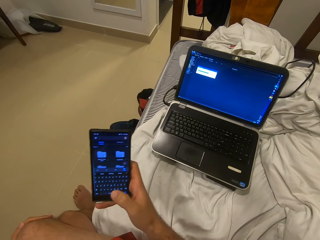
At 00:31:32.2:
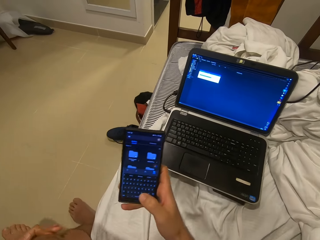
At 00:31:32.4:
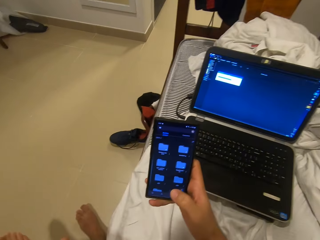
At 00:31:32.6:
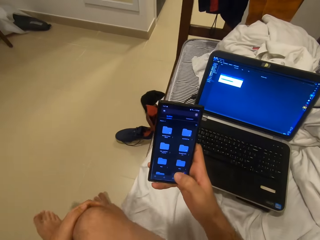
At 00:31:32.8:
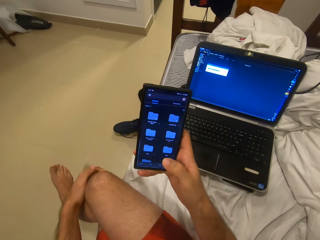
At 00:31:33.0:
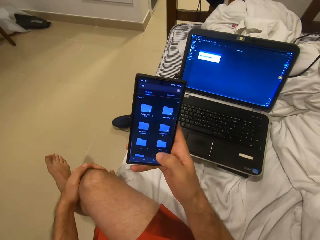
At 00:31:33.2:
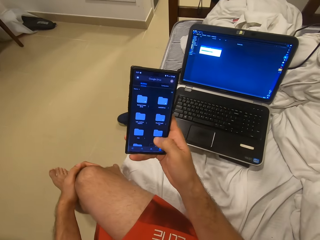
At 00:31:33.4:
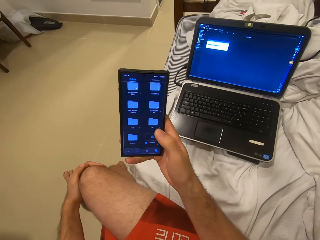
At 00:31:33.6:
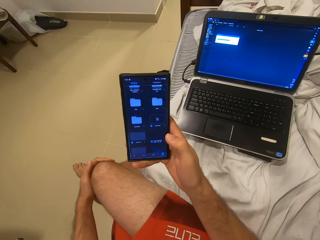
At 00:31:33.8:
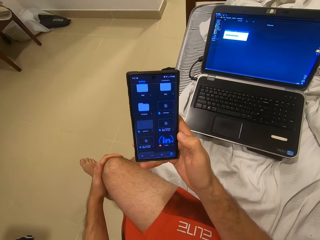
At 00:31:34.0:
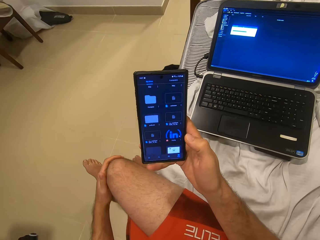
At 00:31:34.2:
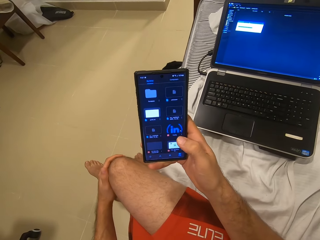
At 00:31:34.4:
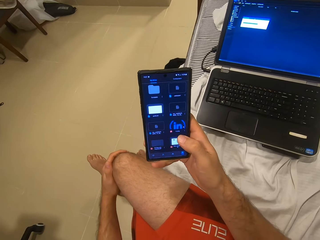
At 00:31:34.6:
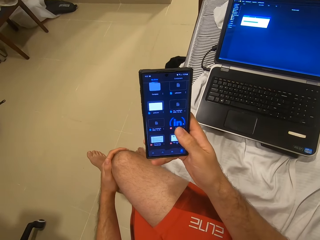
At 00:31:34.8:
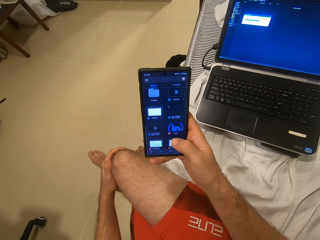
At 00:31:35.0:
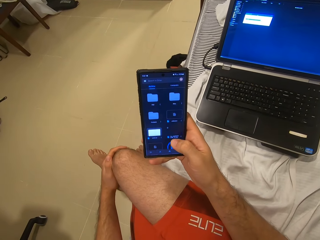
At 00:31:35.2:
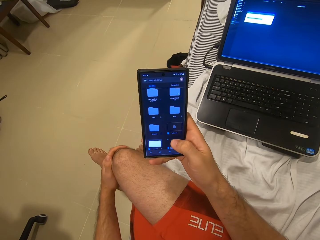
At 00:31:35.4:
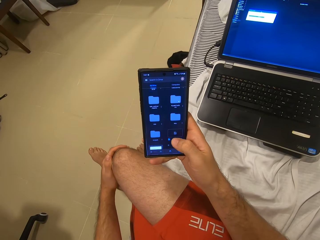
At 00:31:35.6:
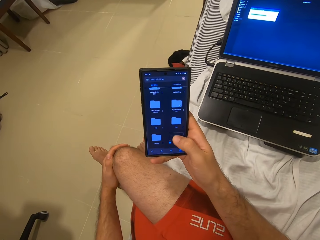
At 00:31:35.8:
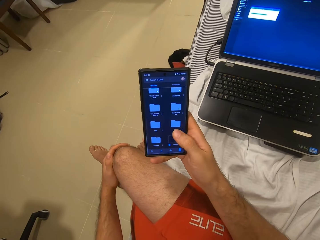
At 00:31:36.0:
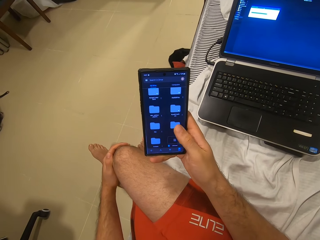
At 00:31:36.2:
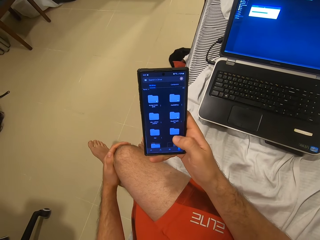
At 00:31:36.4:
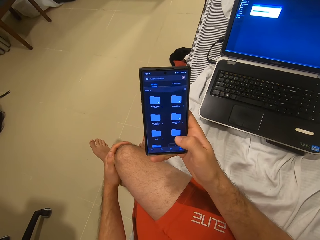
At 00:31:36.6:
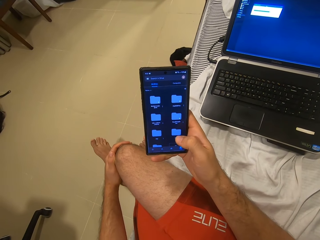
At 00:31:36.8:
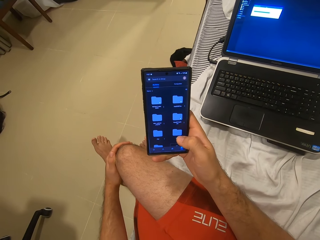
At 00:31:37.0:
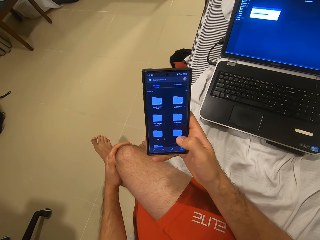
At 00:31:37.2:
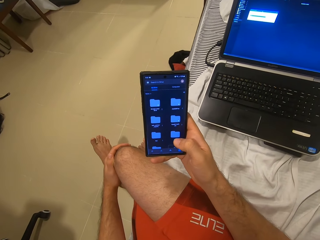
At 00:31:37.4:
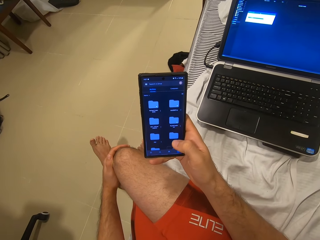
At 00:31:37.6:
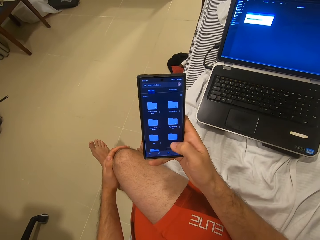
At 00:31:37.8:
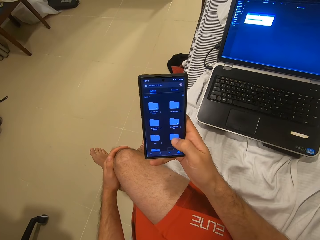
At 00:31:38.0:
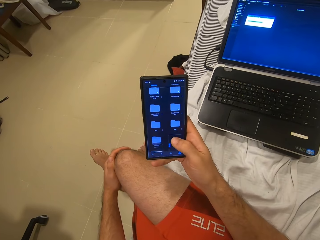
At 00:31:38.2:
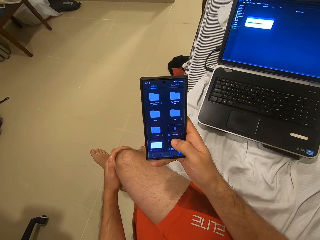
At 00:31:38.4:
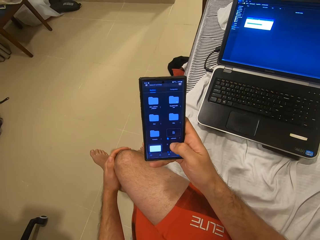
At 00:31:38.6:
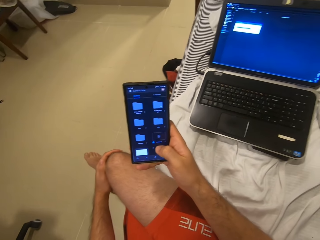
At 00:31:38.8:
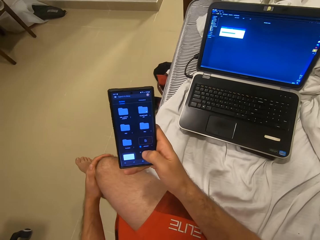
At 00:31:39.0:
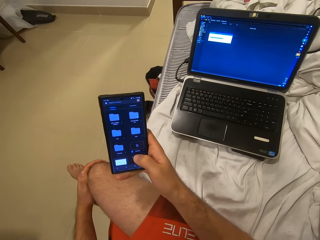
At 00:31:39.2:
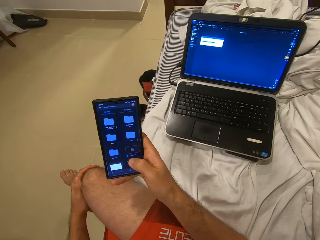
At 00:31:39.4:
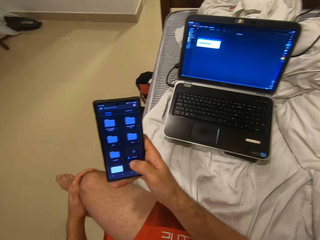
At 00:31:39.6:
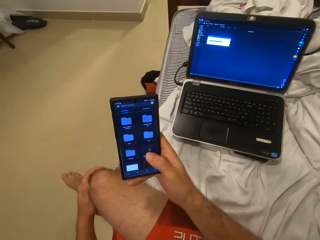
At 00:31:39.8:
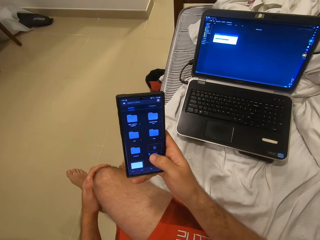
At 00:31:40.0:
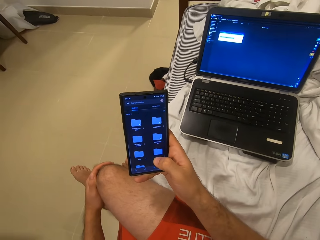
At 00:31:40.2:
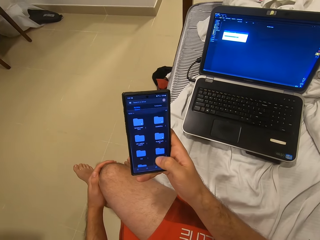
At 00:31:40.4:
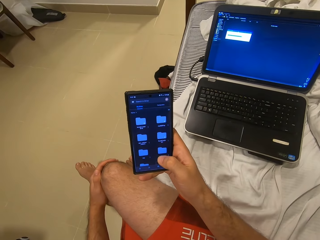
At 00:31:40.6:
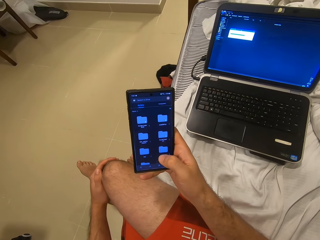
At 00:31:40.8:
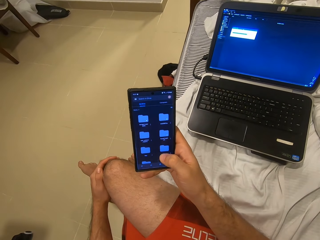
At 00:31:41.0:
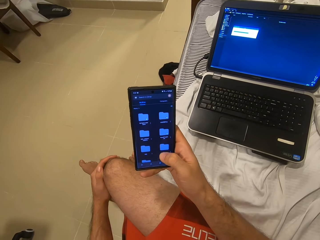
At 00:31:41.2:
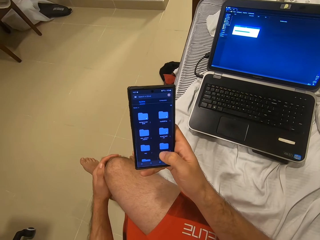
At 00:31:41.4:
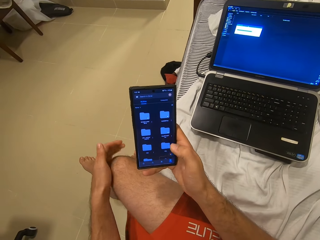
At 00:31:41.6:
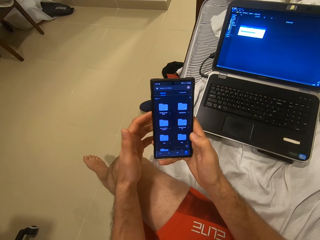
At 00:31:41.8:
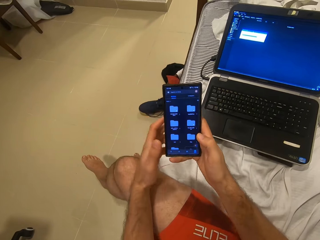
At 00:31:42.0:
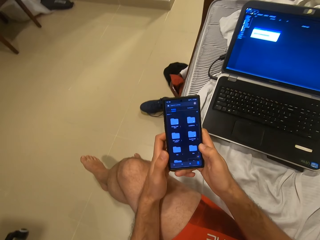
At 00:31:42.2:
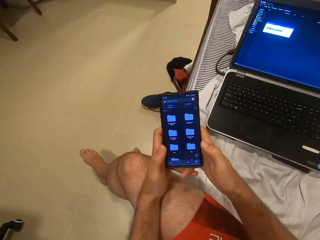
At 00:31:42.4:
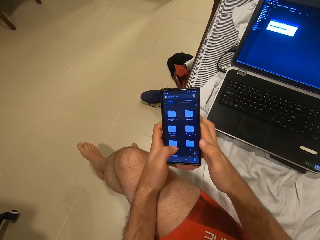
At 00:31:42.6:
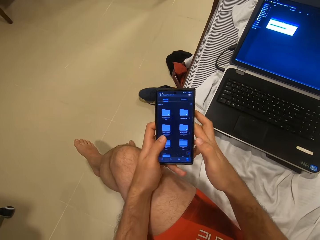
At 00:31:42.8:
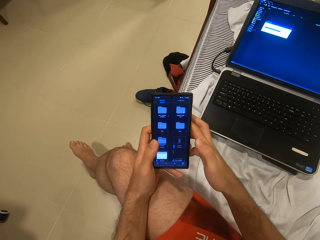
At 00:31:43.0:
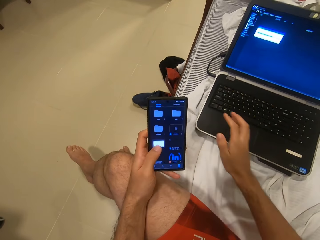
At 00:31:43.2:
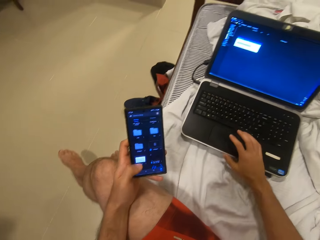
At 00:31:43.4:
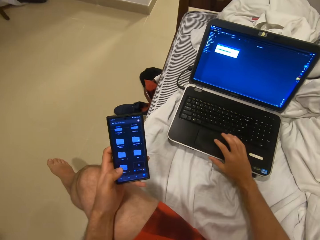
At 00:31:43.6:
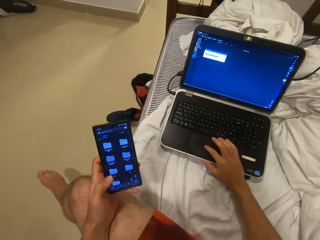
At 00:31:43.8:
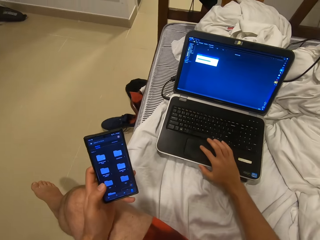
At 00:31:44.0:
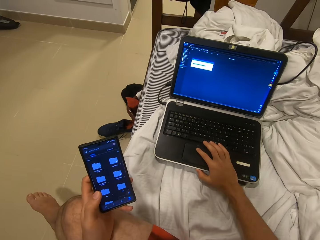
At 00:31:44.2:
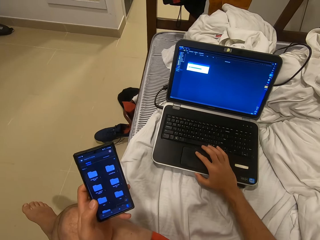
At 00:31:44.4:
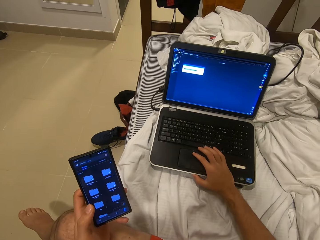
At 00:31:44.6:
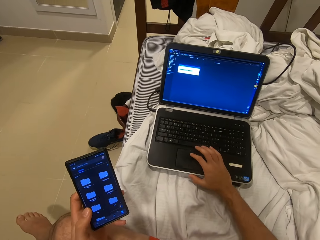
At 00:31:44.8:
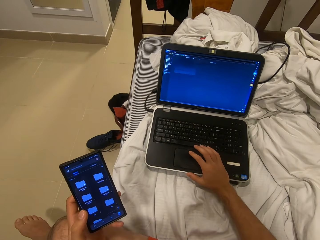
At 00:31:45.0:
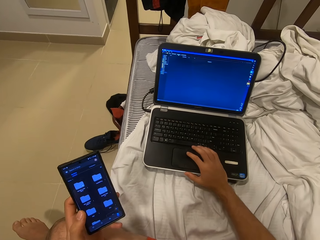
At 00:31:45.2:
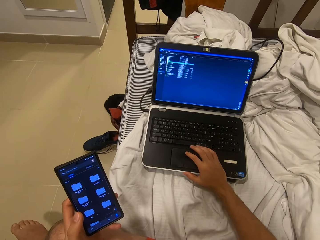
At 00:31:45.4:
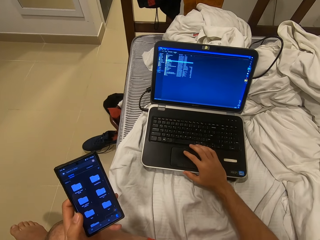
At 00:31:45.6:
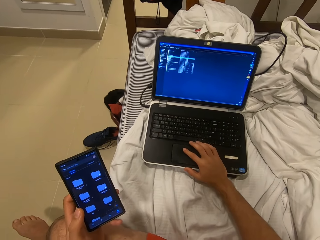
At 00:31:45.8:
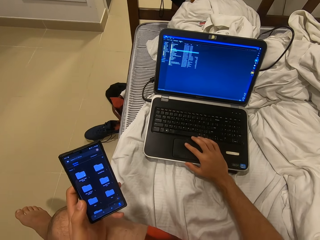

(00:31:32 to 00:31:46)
The camera wearer scrolls on the phone. They take the phone in the left hand. They hold the phone with both hands. They scroll on the laptop. They operate the laptop.

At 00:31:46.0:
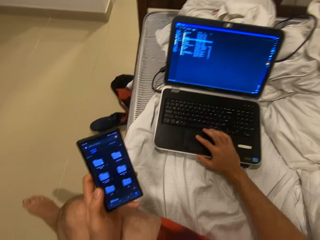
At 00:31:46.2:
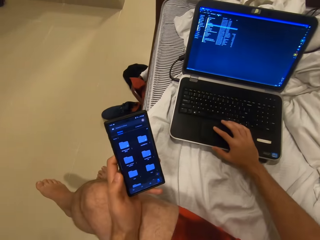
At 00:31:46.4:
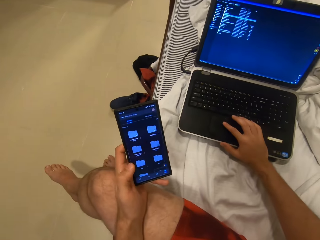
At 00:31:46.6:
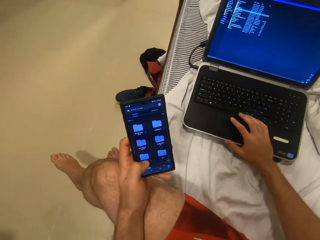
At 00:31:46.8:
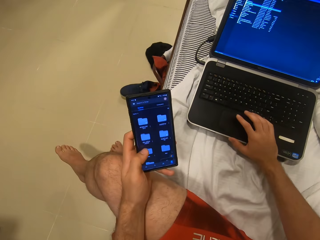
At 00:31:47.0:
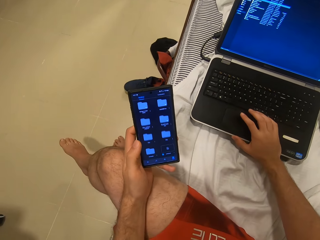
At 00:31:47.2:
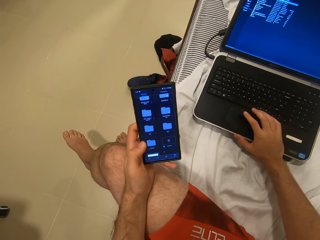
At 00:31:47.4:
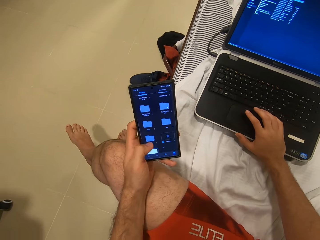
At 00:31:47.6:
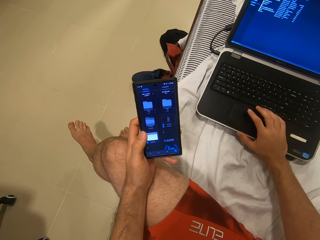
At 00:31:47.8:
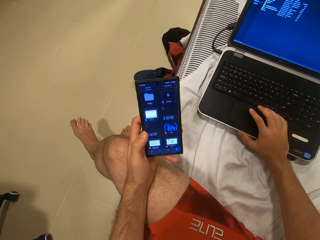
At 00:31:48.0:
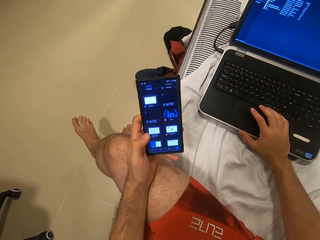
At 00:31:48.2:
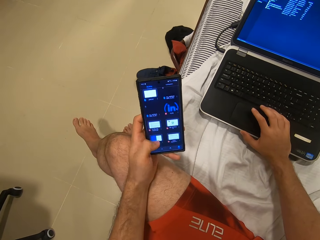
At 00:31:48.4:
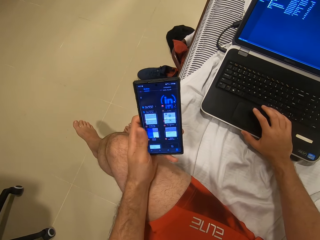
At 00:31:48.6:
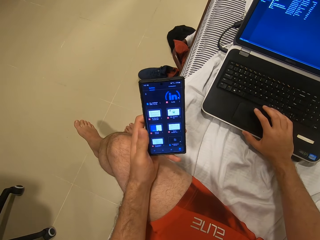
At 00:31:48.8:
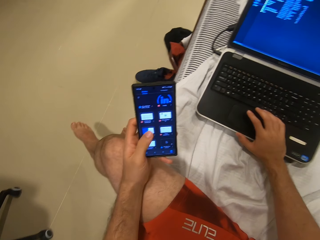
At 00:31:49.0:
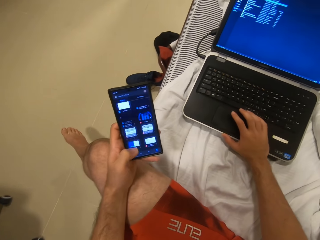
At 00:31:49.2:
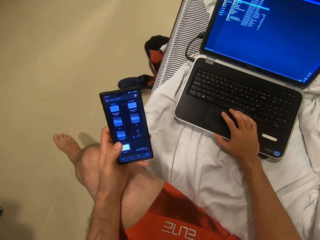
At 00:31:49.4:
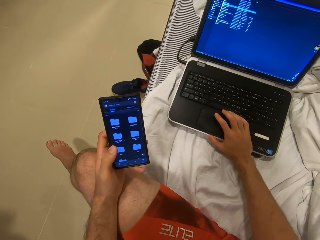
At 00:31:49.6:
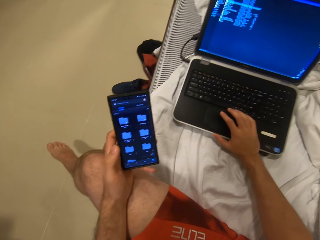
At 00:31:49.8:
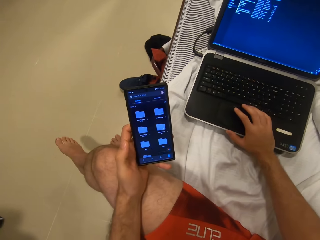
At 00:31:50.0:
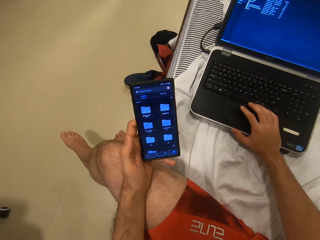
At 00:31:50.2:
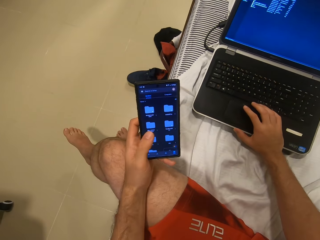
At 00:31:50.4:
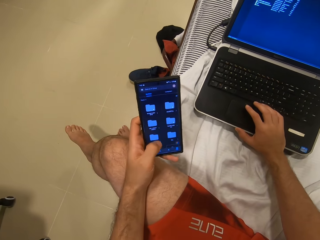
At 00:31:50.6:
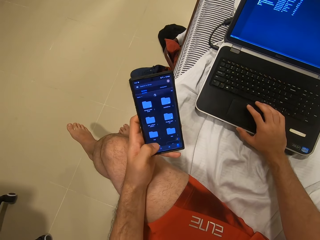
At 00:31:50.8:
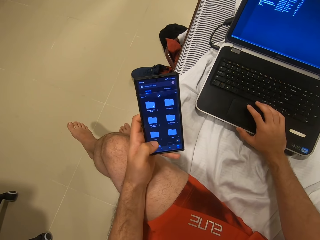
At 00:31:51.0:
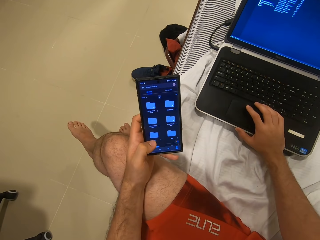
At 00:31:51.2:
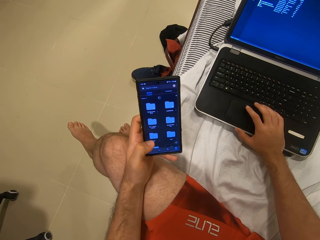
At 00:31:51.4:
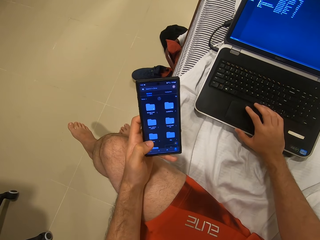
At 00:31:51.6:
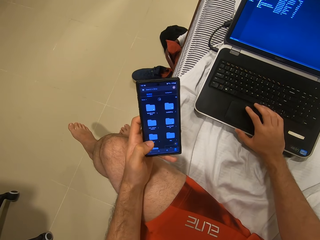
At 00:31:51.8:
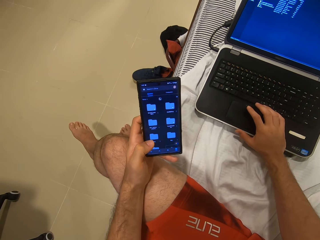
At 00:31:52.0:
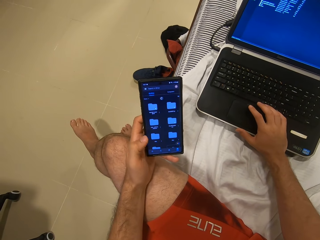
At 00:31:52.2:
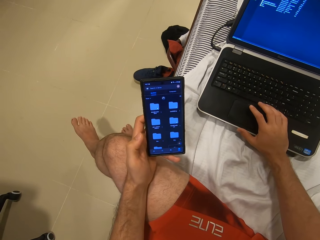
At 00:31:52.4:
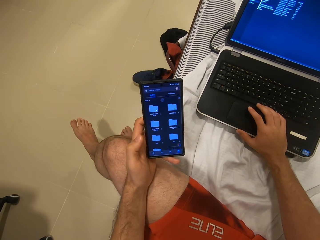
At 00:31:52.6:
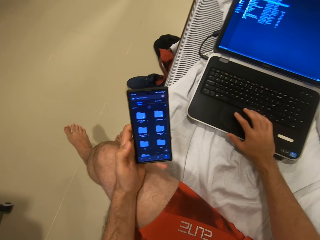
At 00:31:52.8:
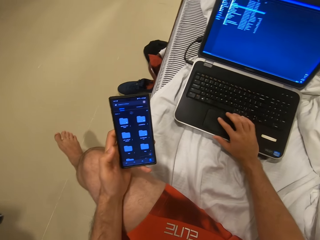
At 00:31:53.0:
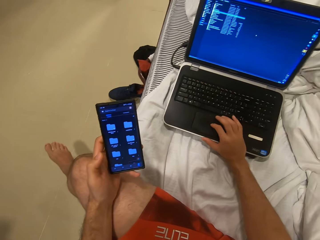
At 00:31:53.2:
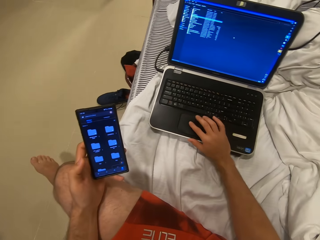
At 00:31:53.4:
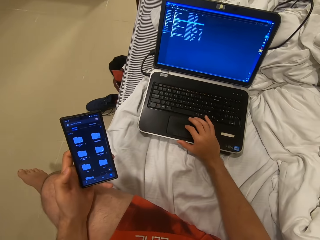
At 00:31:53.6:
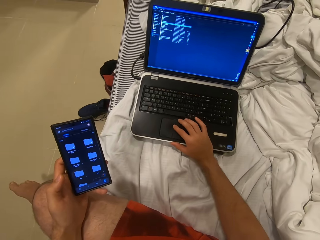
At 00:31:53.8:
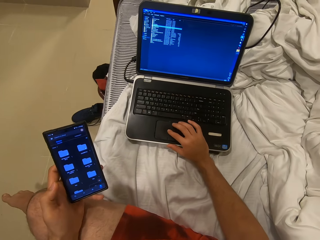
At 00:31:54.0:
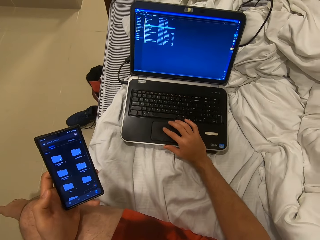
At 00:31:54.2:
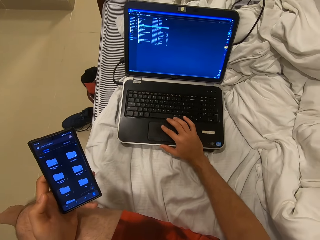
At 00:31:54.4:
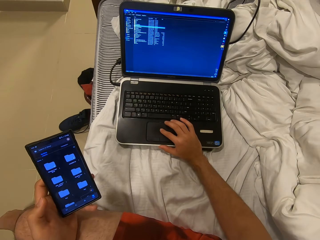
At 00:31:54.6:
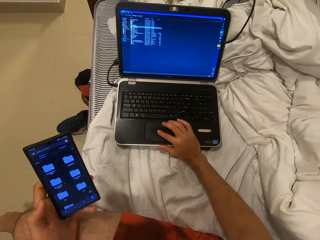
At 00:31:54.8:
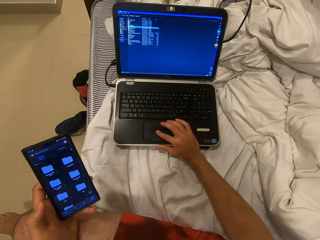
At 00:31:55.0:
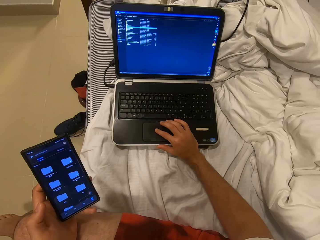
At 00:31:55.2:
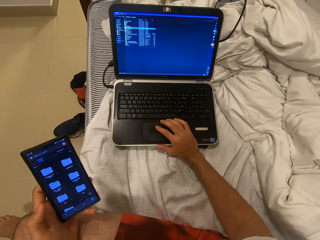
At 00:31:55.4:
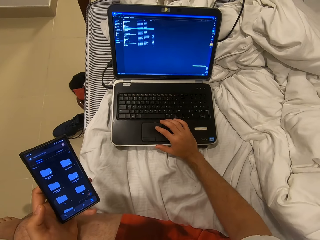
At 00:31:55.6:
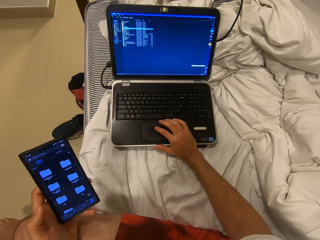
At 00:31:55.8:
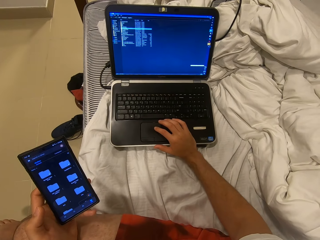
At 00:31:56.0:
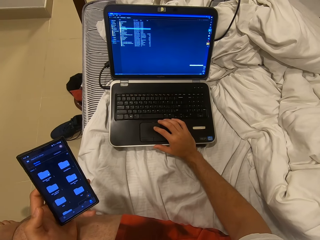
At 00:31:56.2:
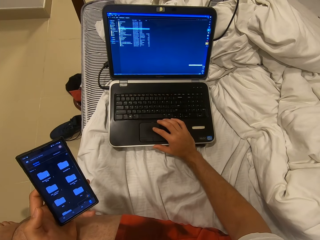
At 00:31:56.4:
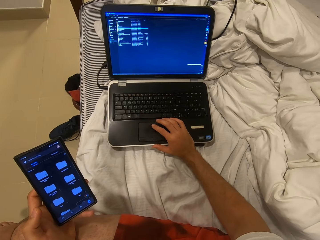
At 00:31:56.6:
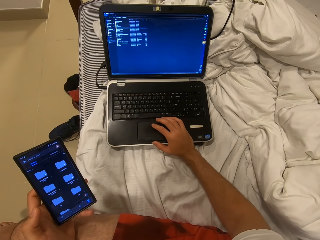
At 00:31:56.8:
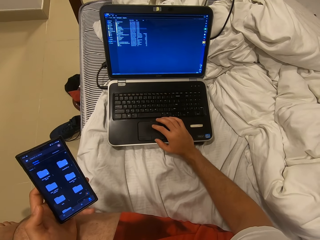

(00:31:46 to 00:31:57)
The camera wearer scrolls his mobile phone. He touches the touch pad.
